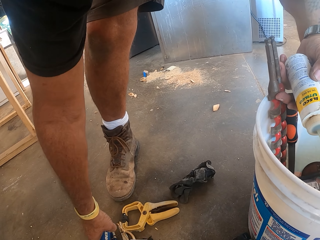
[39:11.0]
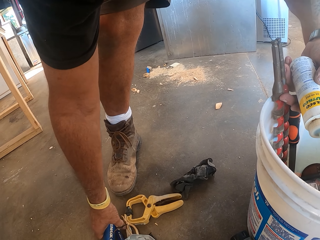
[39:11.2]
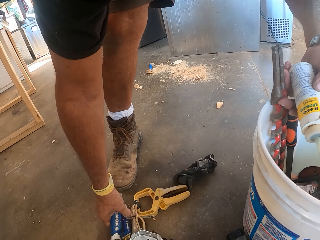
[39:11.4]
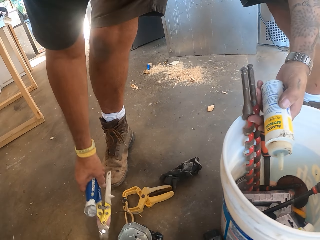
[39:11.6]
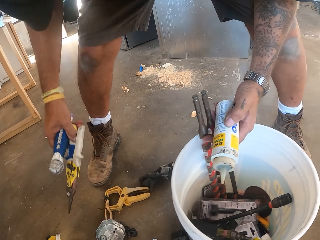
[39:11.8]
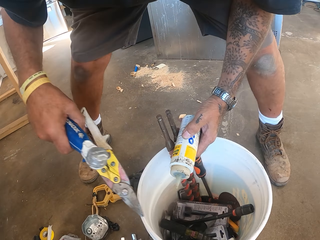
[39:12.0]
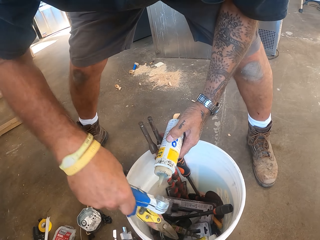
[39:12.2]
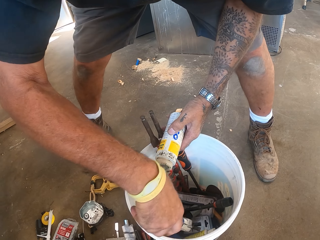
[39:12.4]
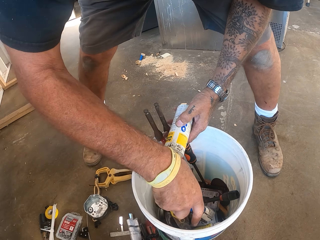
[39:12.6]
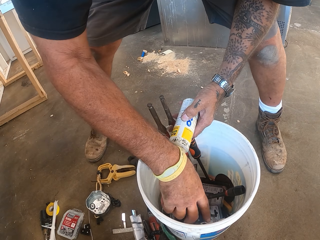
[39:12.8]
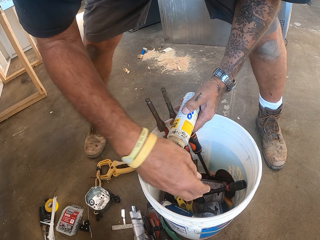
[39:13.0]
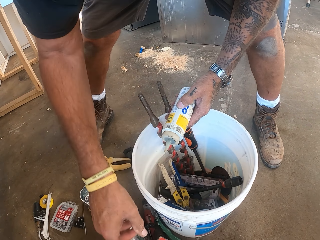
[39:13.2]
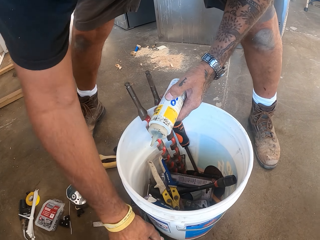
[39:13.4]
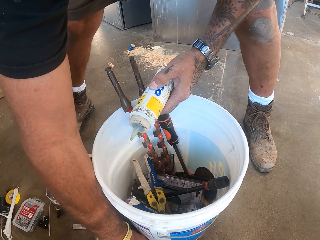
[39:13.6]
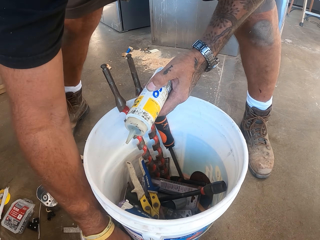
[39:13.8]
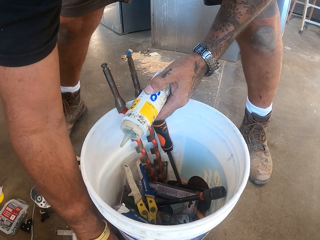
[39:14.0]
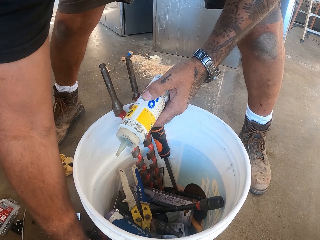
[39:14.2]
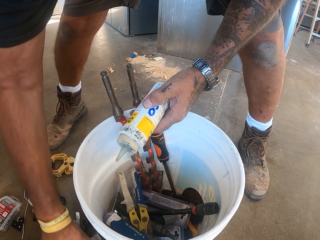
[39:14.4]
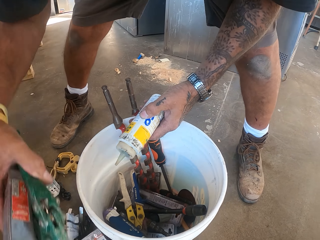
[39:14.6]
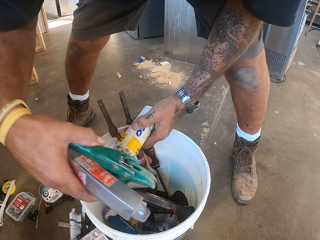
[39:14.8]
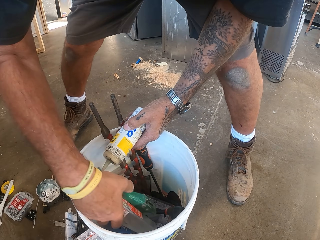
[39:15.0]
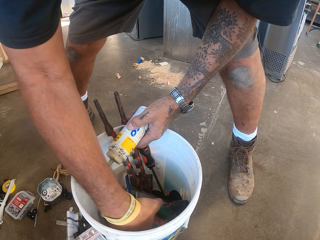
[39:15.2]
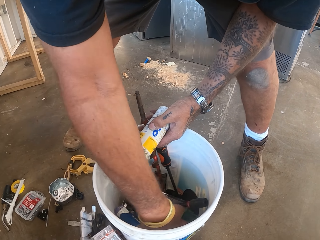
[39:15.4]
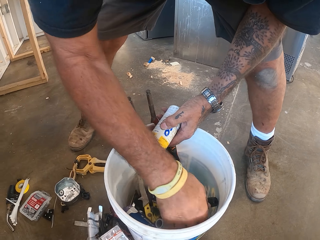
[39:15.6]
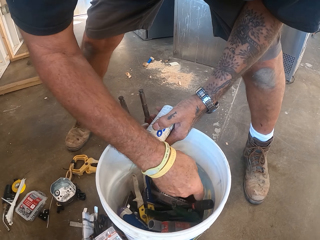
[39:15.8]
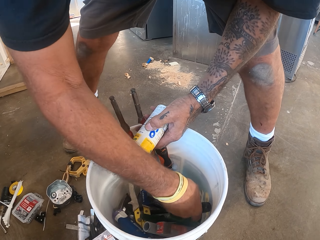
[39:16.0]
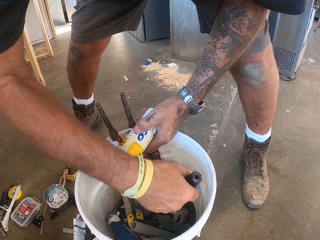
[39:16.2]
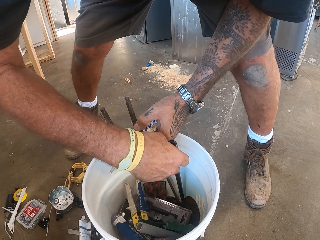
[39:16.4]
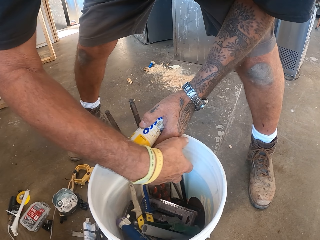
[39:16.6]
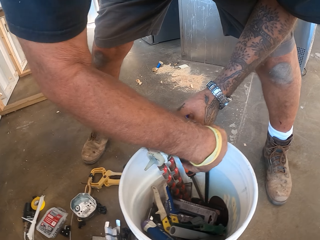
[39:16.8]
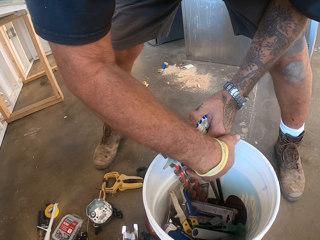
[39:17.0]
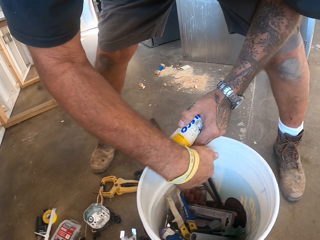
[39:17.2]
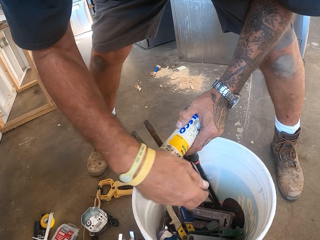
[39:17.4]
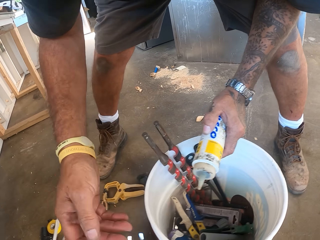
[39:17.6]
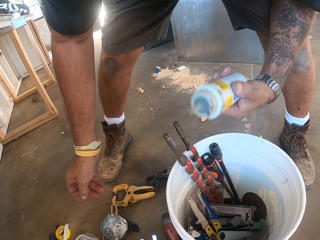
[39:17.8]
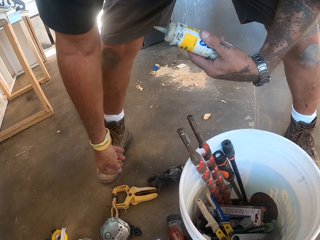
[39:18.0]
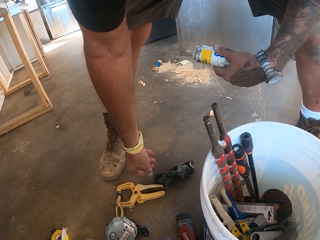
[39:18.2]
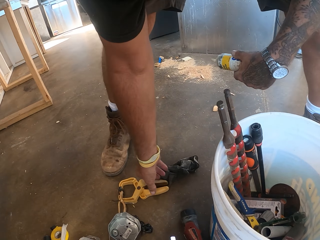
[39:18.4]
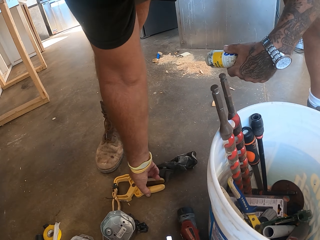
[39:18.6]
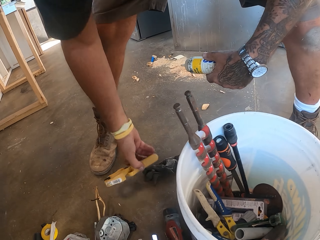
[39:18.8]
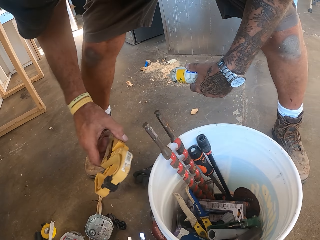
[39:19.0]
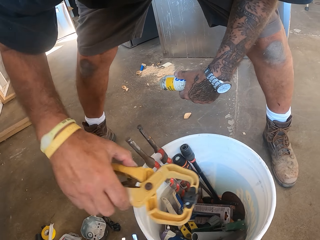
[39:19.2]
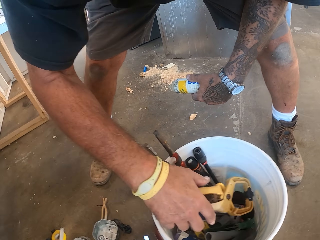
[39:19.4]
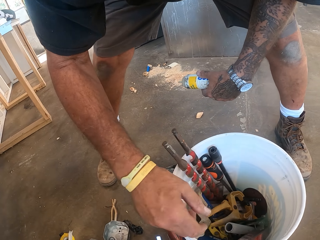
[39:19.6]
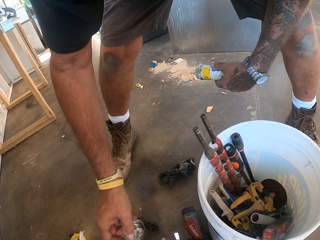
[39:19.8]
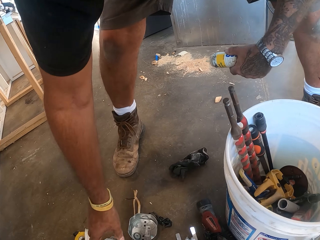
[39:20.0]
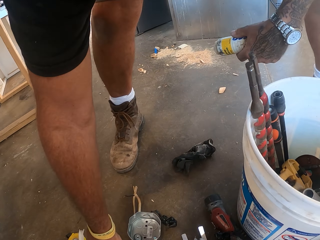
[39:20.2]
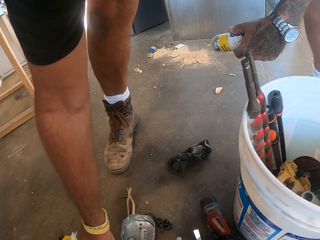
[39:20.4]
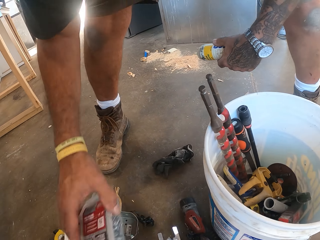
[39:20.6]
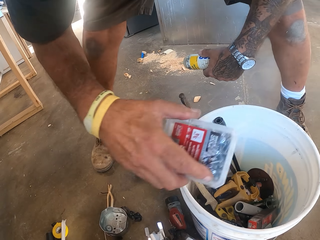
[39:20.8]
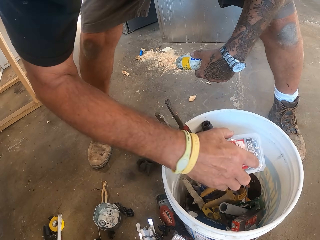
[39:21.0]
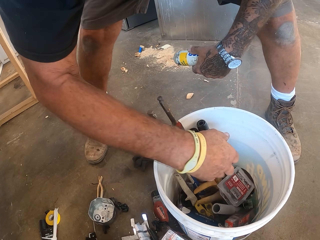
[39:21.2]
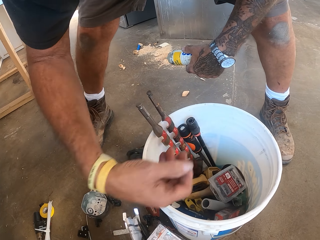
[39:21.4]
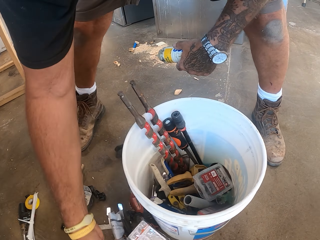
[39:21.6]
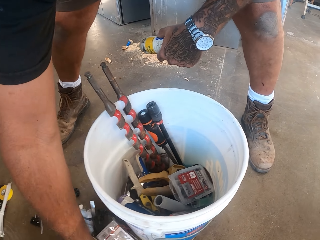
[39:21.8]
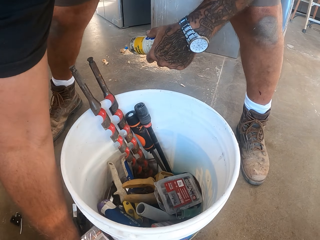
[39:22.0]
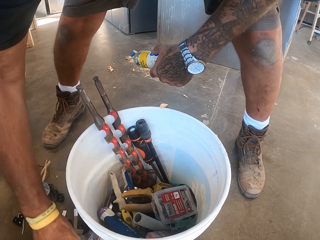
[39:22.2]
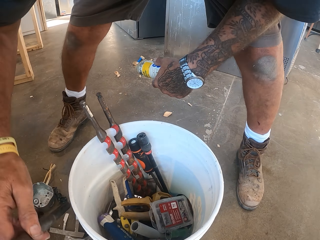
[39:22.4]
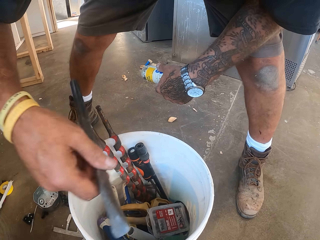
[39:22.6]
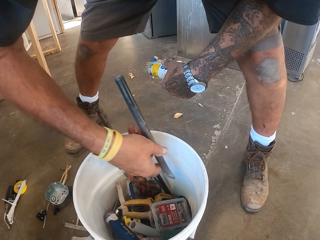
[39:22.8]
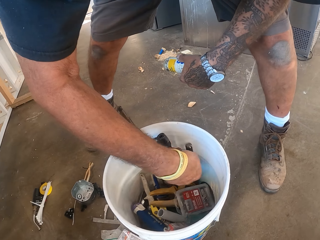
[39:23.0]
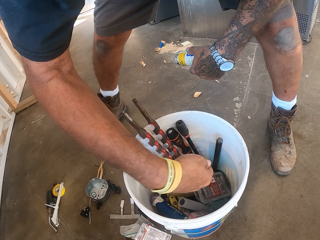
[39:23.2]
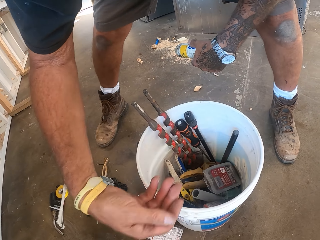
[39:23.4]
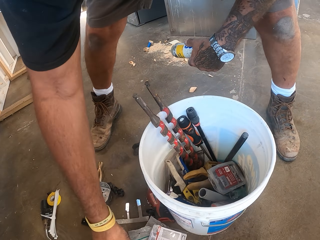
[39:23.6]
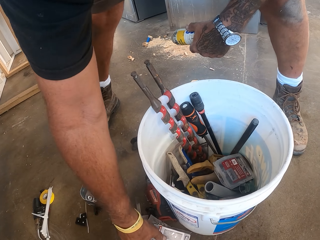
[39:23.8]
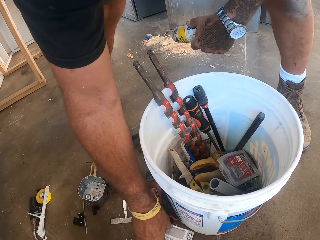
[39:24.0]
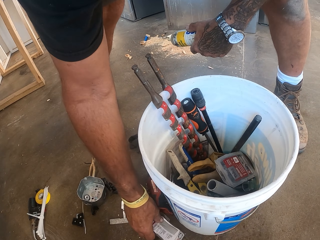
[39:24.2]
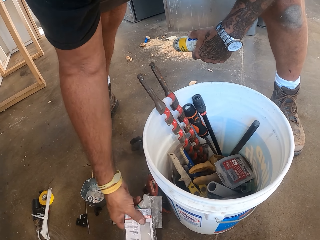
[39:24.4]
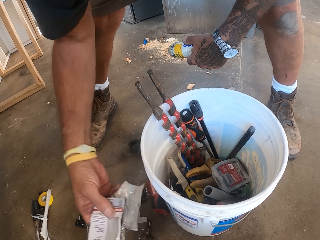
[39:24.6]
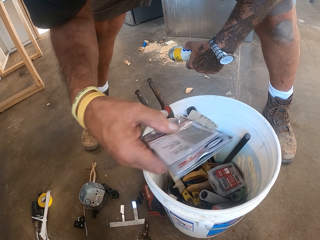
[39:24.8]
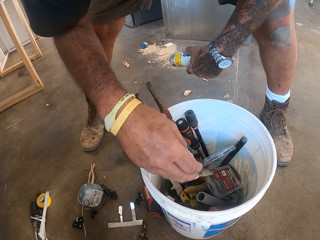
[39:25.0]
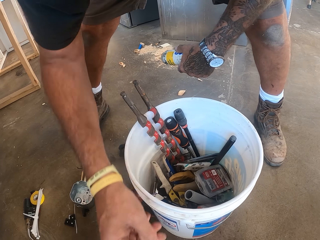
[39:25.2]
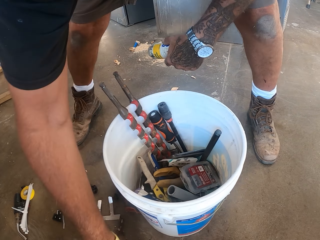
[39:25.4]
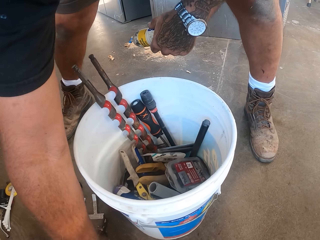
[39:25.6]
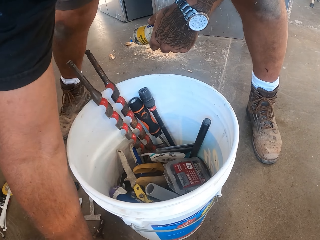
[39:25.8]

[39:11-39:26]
The camera wearer picks up something and puts it inside the bucket. They pick up a screw box and put the screw box inside the bucket.

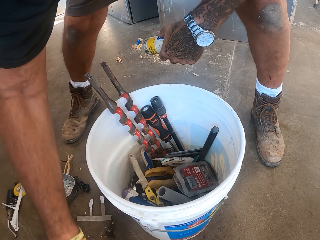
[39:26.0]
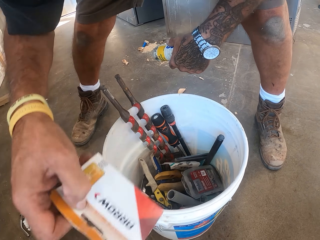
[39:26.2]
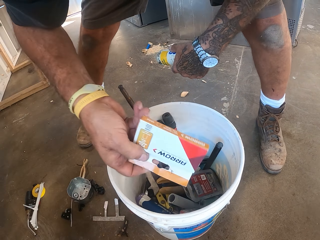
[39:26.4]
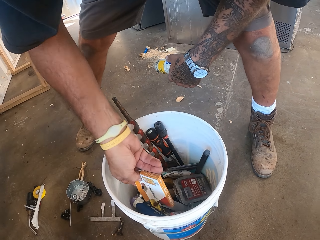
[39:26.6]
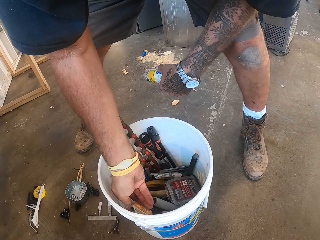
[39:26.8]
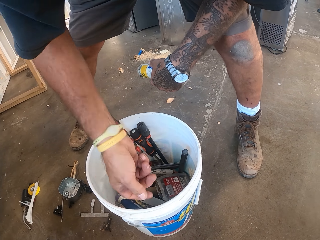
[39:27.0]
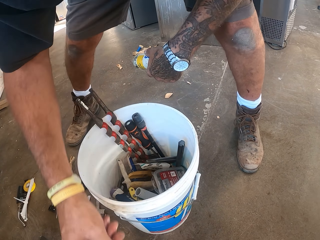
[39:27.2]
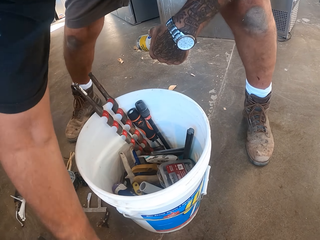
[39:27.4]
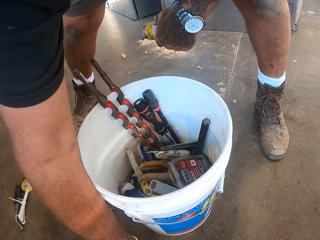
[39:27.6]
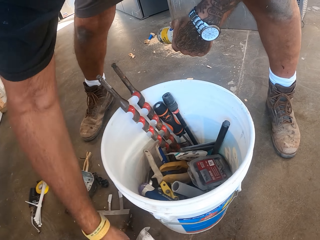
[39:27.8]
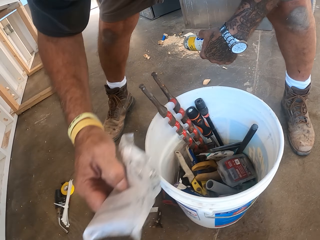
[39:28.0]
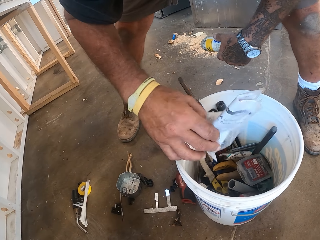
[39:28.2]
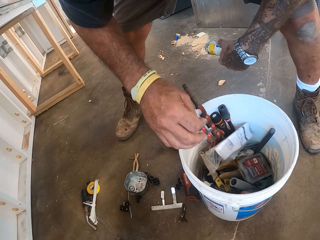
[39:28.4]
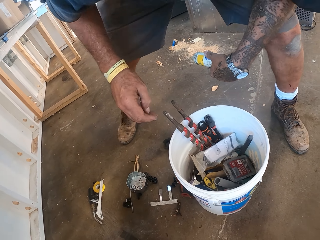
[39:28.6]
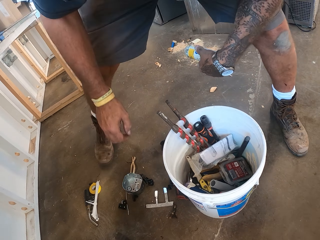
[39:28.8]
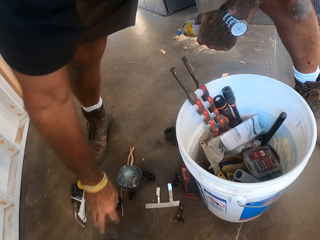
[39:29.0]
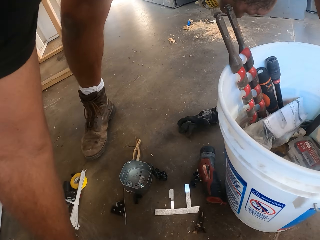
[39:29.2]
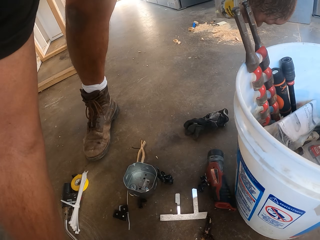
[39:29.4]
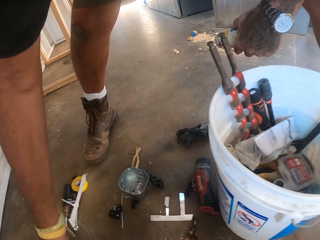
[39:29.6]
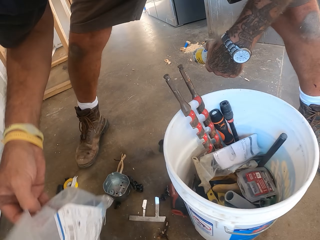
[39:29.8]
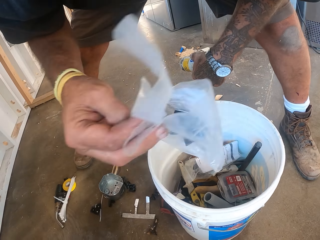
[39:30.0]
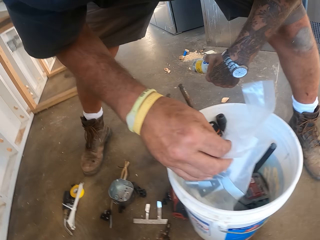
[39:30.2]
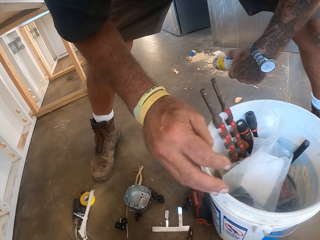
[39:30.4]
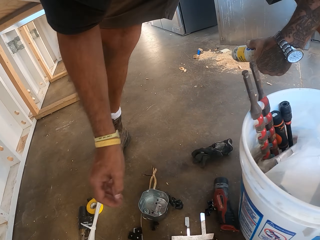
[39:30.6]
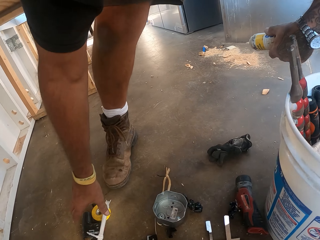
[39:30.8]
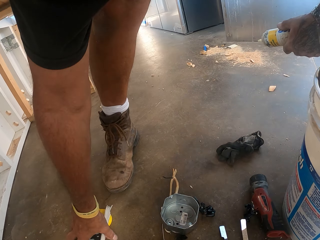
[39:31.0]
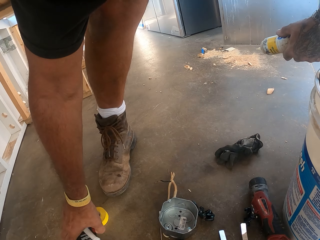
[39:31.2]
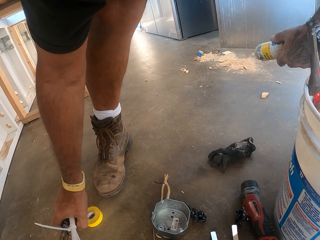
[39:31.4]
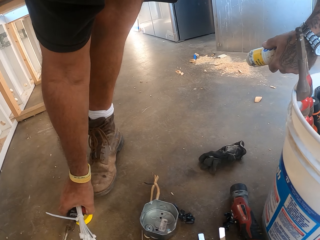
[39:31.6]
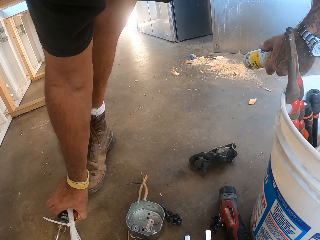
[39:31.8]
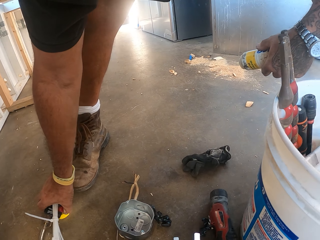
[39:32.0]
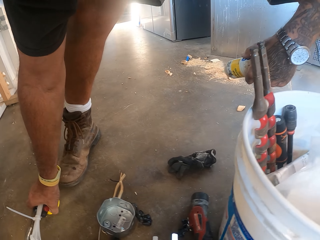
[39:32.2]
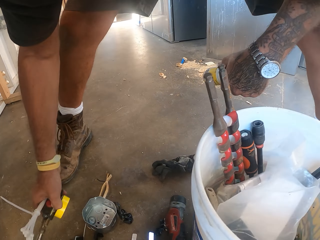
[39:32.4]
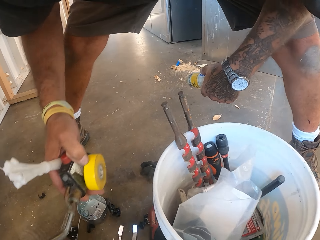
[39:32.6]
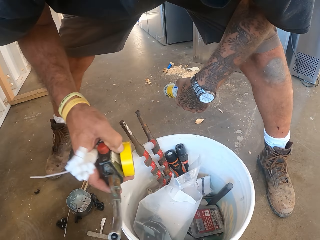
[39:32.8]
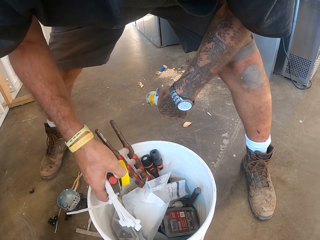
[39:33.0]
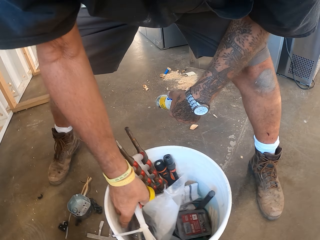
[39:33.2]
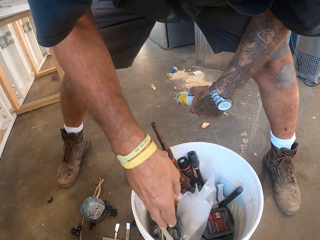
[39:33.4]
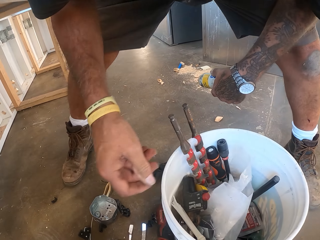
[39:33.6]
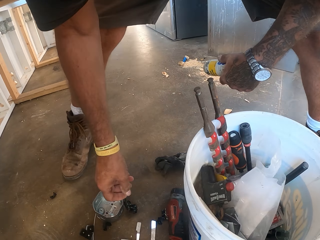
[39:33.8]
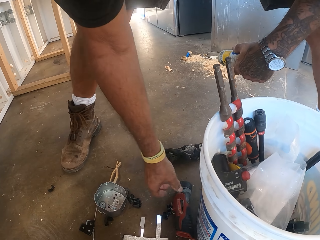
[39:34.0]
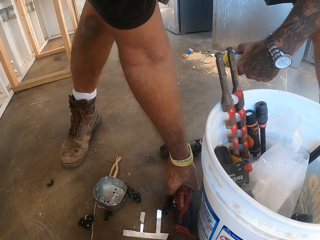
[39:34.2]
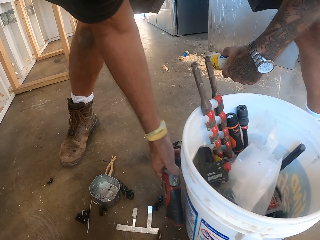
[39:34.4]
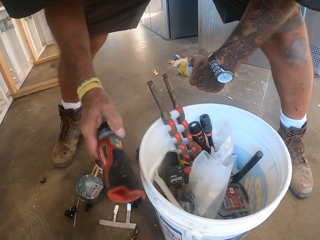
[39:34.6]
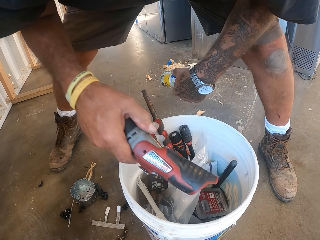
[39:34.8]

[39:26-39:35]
The camera wearer picks up something and puts it inside the bucket.
